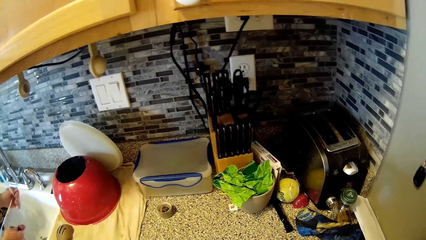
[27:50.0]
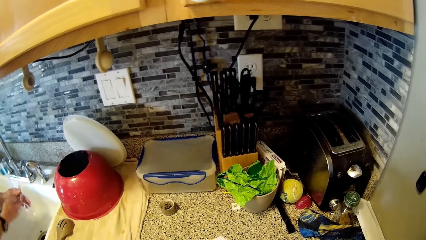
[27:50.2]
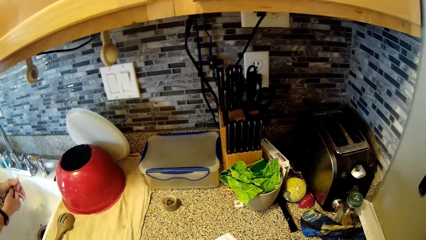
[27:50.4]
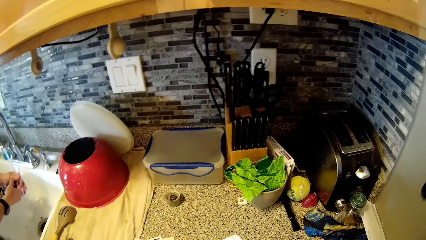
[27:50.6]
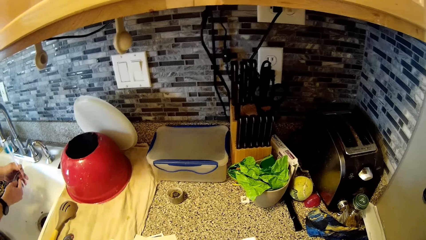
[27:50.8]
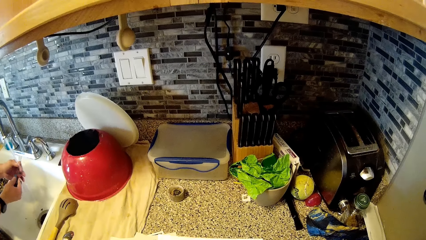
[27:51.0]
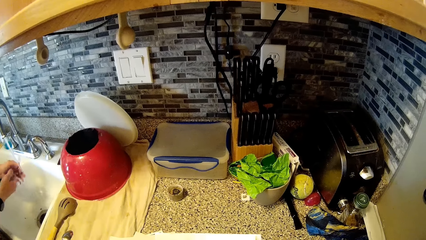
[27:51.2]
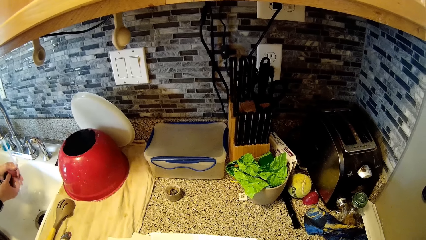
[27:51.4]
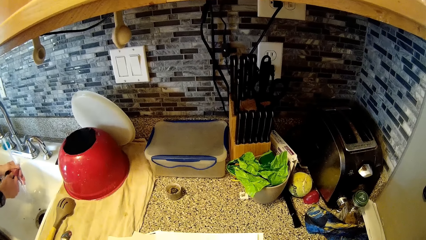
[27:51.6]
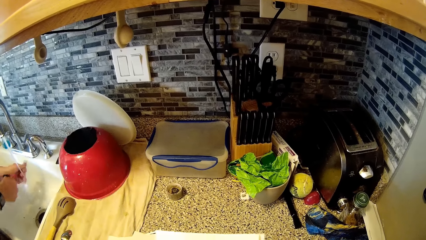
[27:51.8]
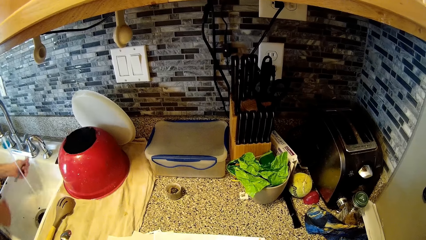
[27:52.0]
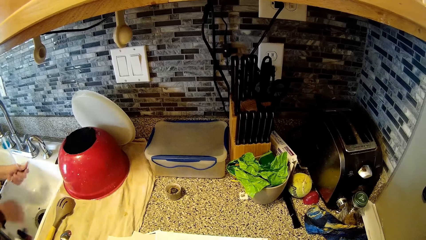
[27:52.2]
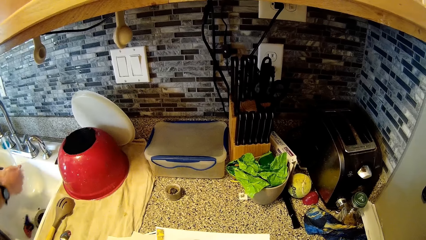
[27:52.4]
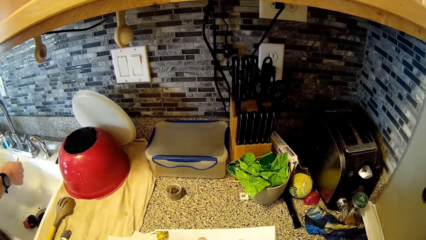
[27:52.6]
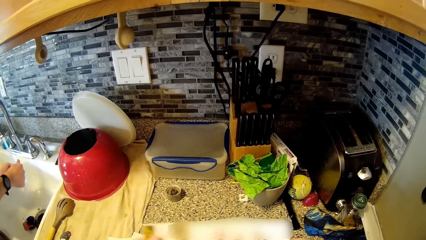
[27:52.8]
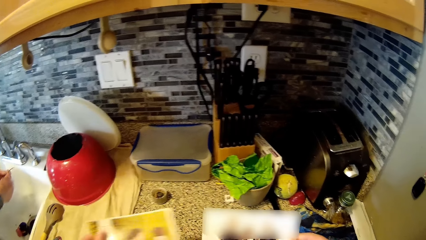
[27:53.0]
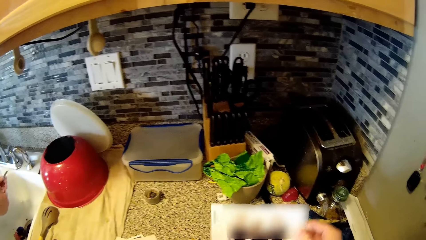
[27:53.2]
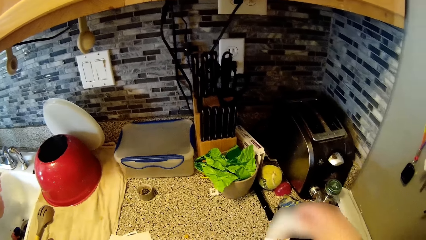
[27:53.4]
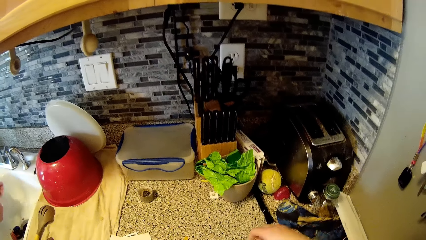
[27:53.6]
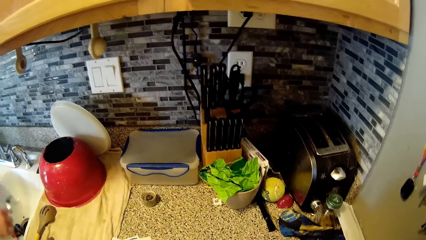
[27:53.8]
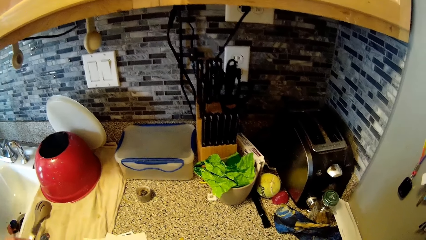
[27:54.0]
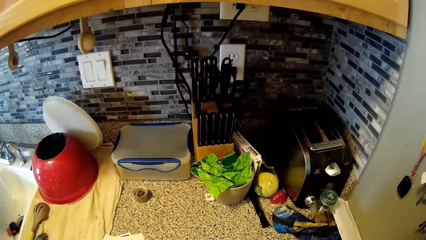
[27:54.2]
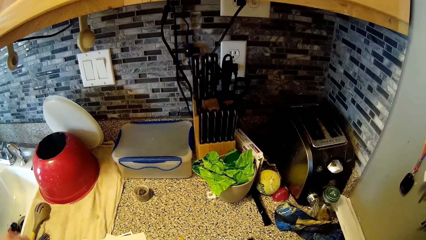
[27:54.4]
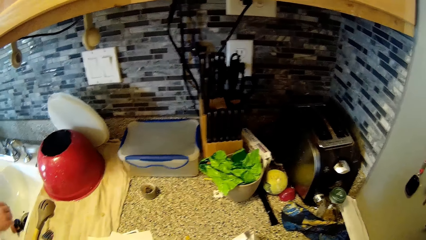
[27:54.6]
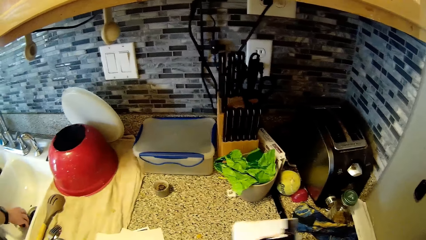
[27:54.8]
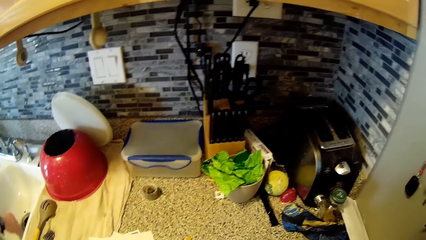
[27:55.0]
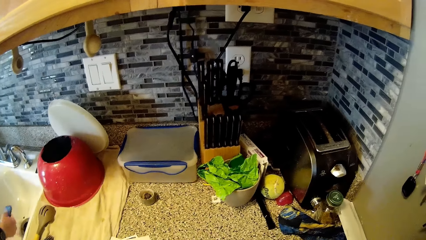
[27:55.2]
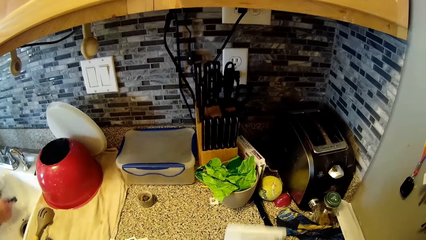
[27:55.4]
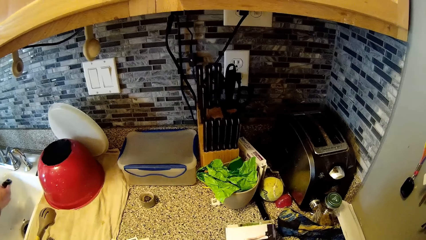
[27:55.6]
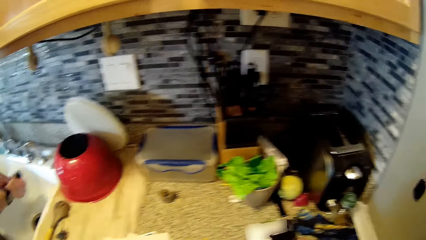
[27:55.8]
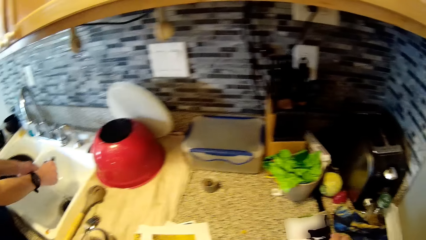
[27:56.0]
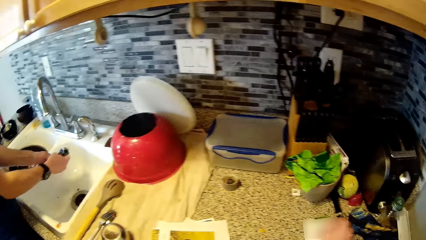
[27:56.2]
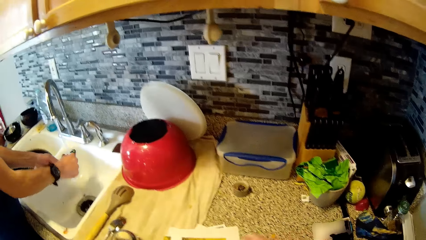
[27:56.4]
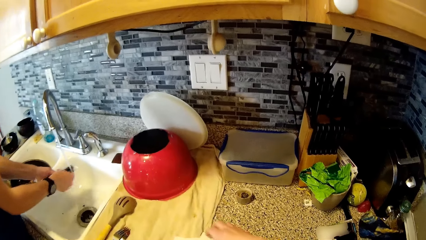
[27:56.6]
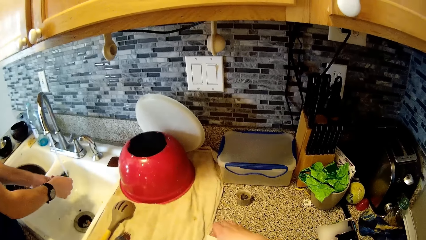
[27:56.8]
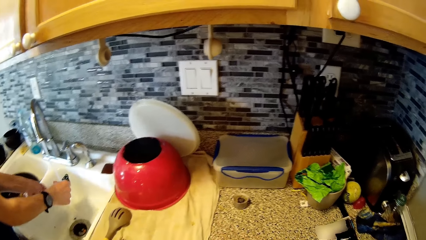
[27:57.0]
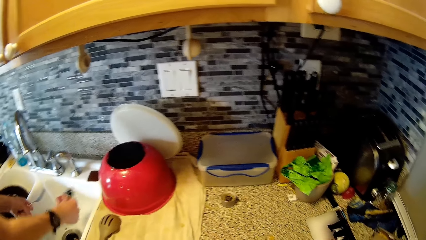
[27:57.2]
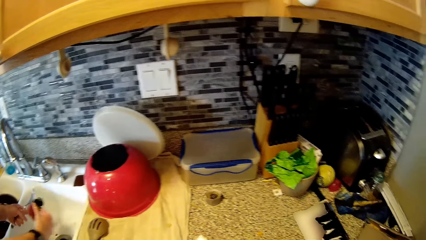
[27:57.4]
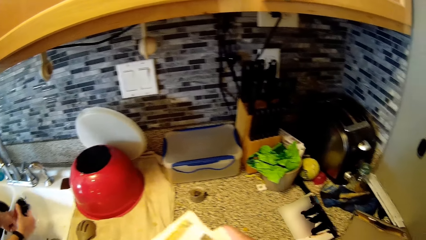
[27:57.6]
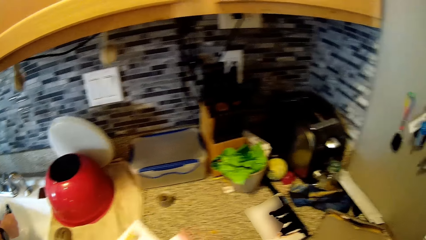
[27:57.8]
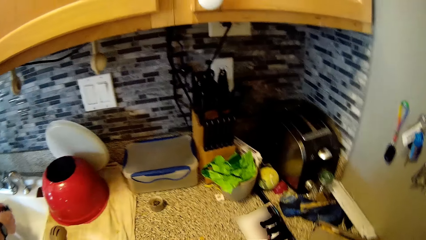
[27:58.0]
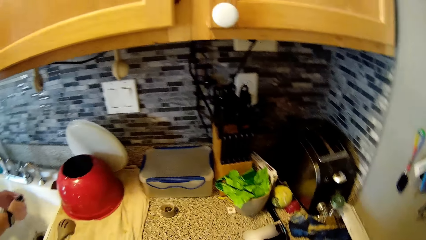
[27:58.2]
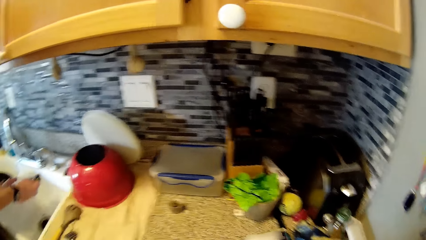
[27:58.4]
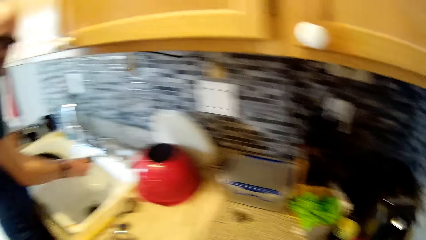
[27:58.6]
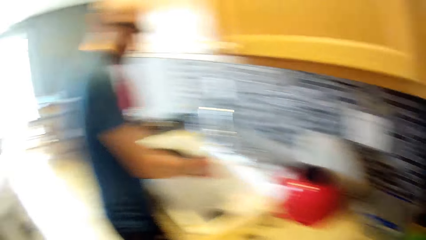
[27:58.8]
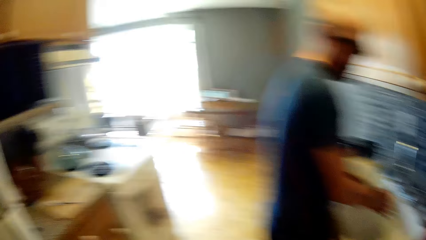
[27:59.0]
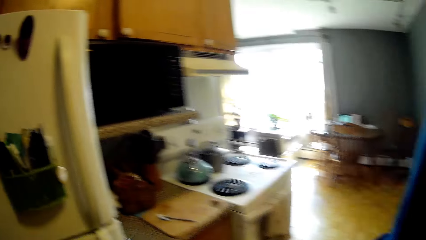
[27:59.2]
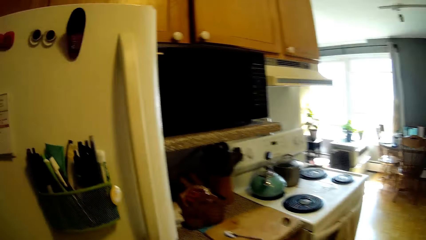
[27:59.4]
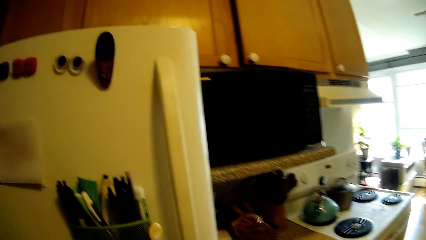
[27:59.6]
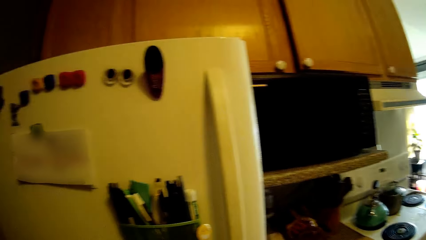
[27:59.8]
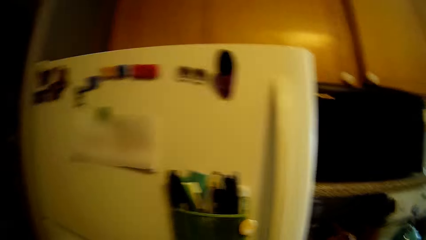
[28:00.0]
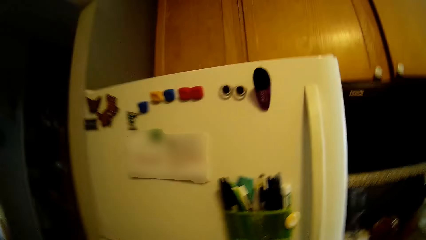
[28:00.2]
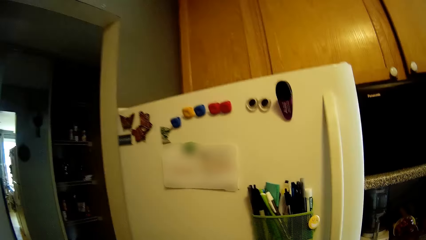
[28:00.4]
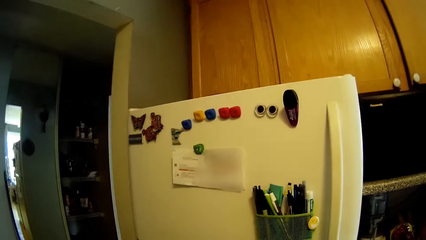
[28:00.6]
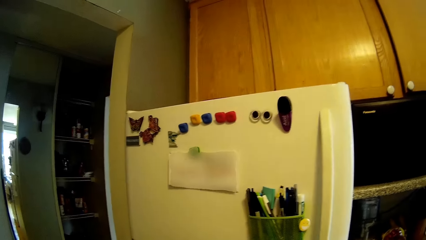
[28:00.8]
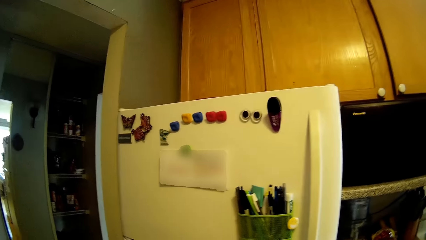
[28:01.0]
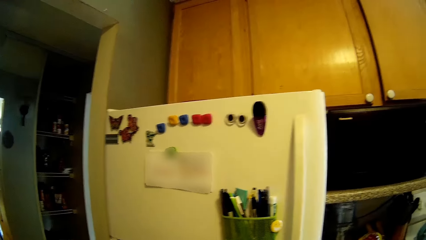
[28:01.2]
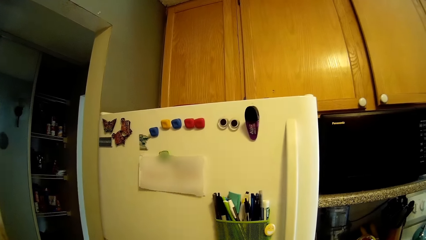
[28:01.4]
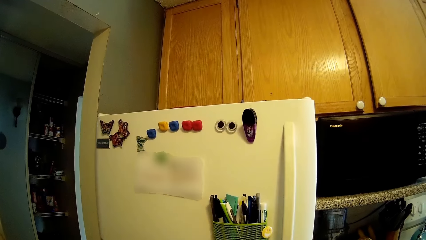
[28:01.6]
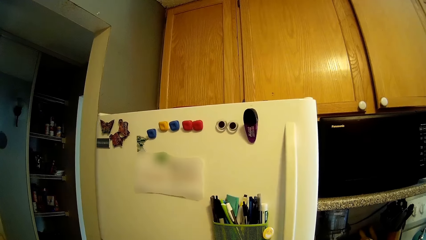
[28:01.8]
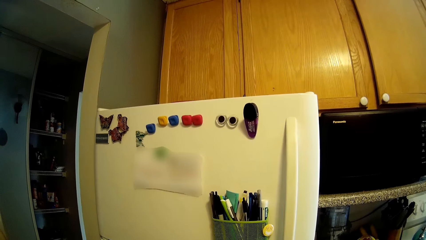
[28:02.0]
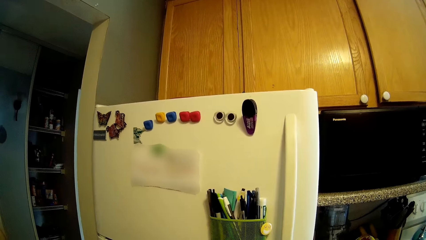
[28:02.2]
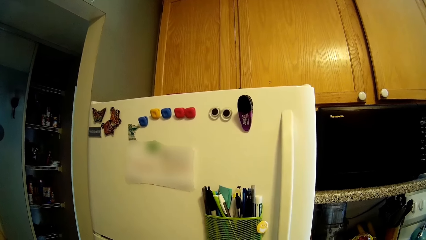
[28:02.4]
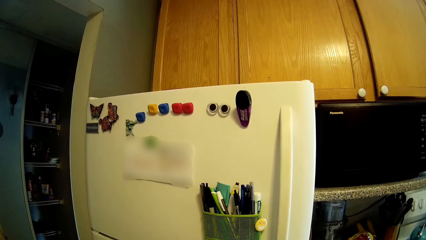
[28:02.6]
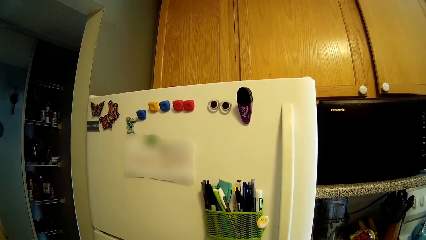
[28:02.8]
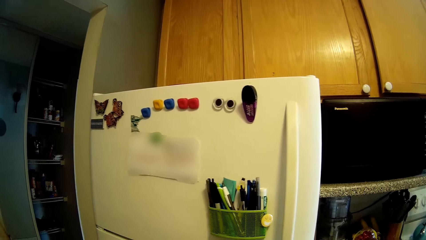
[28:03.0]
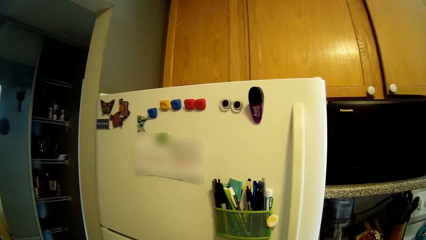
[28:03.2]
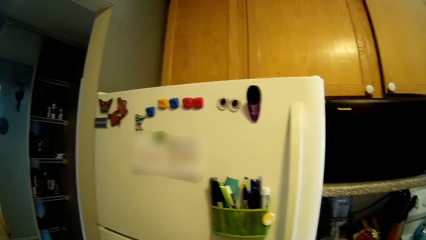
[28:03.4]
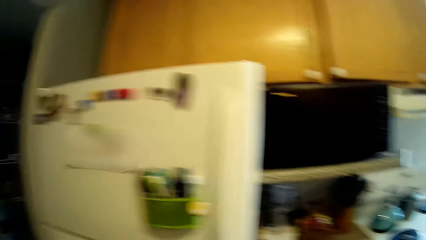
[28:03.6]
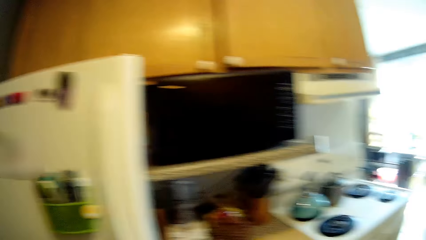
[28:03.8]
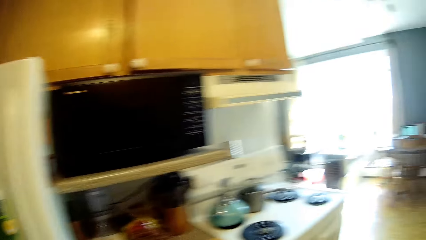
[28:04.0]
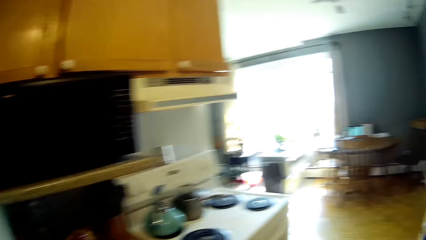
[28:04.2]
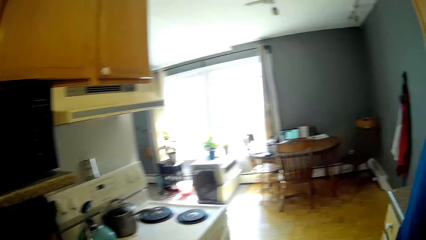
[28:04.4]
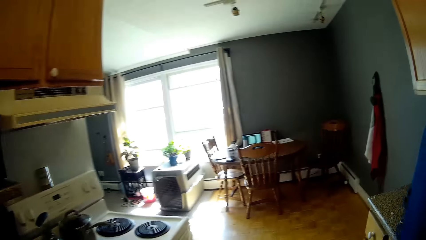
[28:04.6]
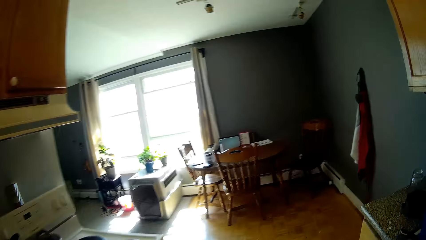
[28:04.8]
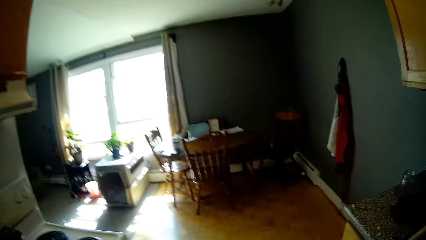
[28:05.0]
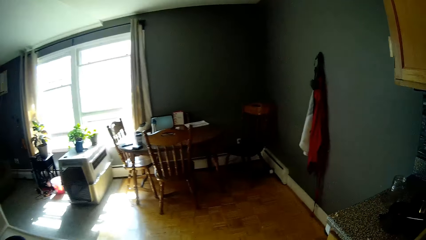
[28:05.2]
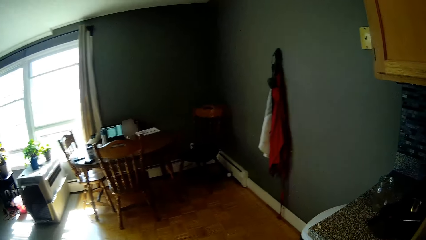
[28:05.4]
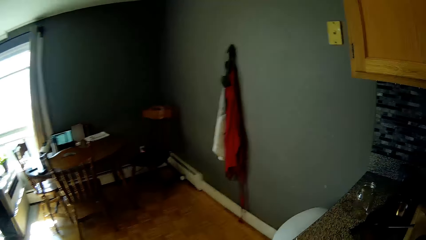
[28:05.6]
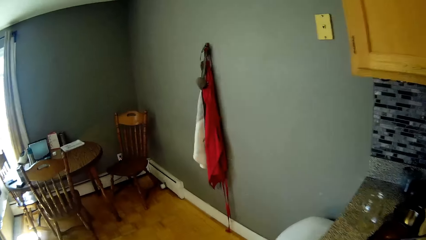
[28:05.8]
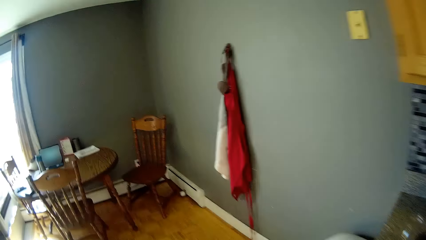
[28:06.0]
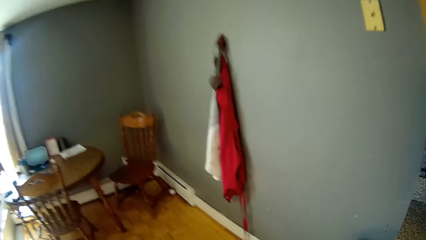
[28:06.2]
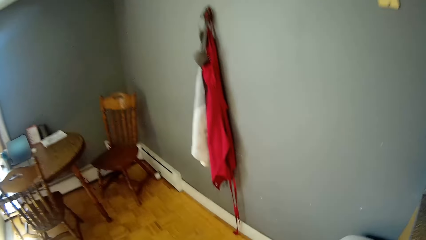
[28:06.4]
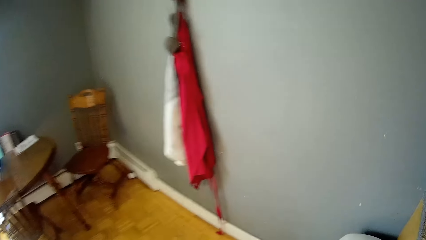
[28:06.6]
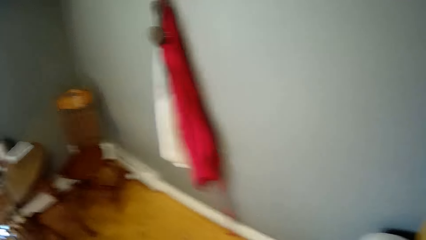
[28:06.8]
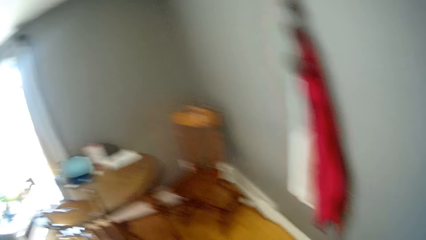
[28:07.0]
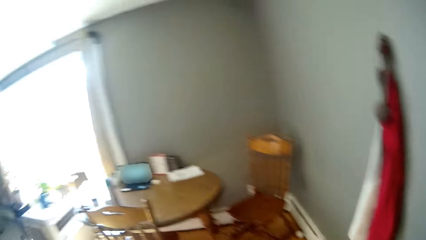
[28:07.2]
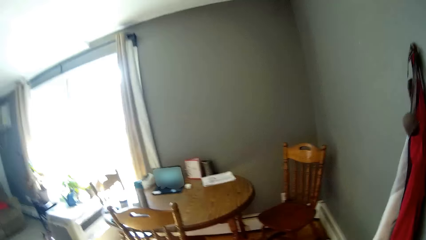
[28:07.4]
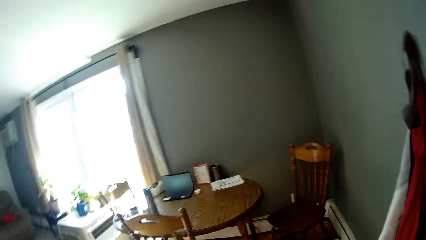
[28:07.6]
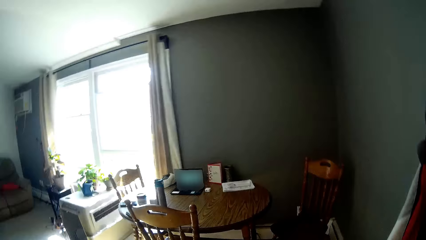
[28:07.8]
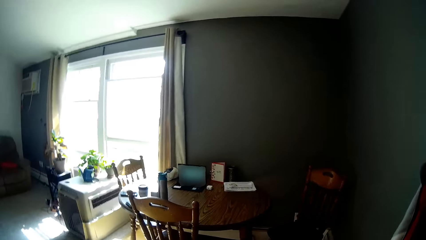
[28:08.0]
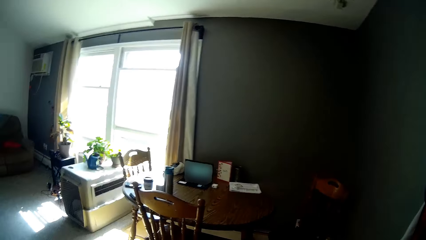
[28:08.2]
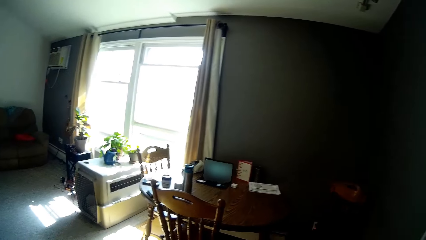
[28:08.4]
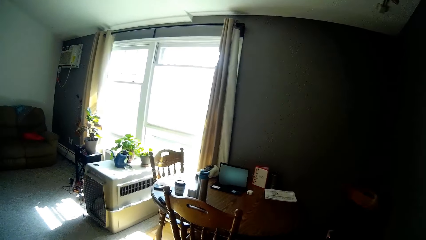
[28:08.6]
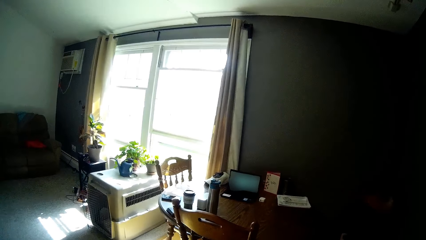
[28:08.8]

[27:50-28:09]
The man drops the sponge in the sink. The camera wearer shuffles the photographs. The man rinses the fork with water from the tap. The man drops the fork on the cloth on the counter with his right hand. The man picks up the sponge from the sink with his right hand. The camera wearer drops the photographs on the counter. The man washes a second fork with the sponge with his right hand. The camera wearer picks up some photographs from the counter. They turn away from the counter. They stare at a sticker on the fridge. They walk from the fridge to the dining table.
